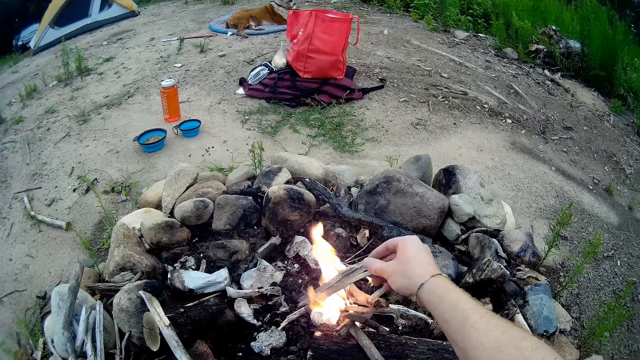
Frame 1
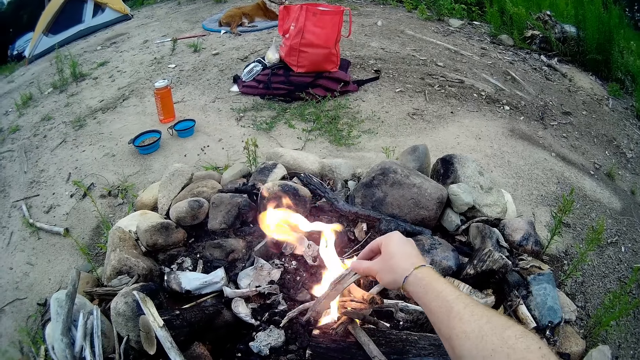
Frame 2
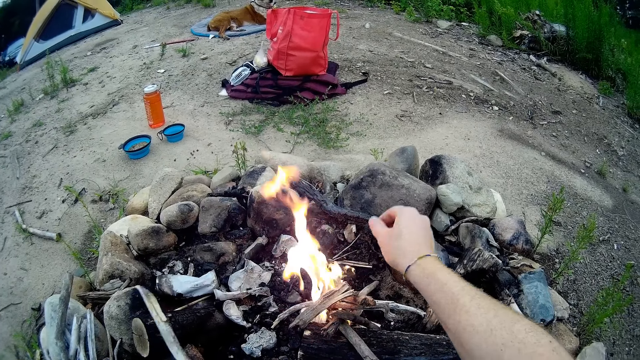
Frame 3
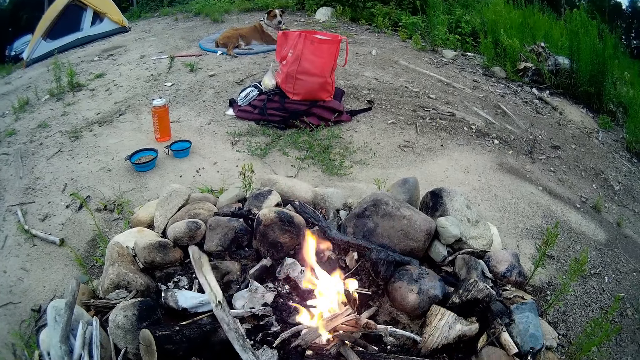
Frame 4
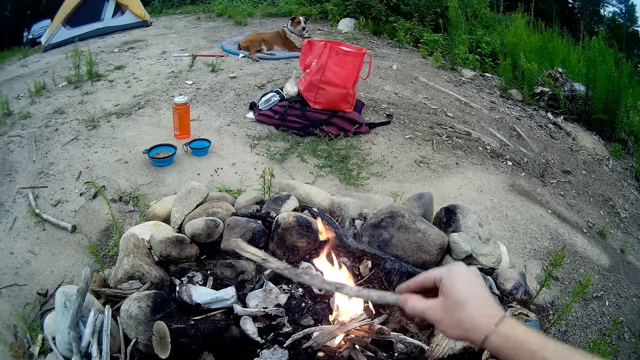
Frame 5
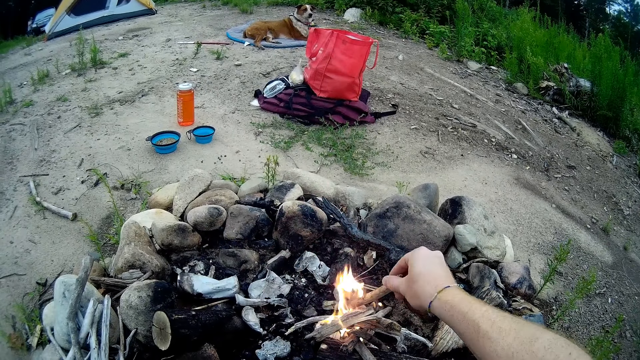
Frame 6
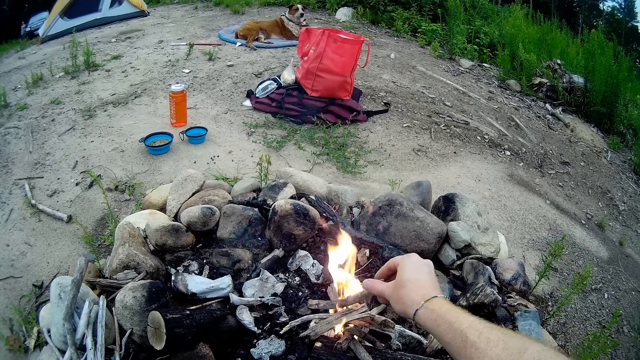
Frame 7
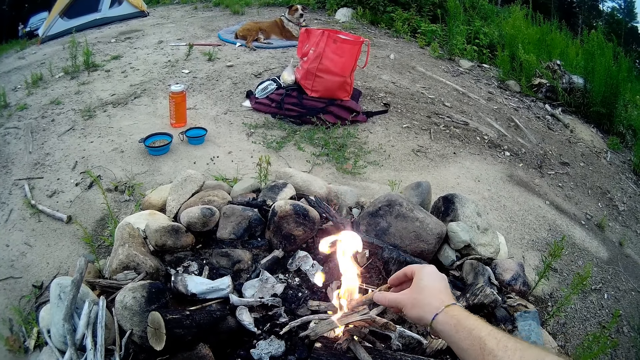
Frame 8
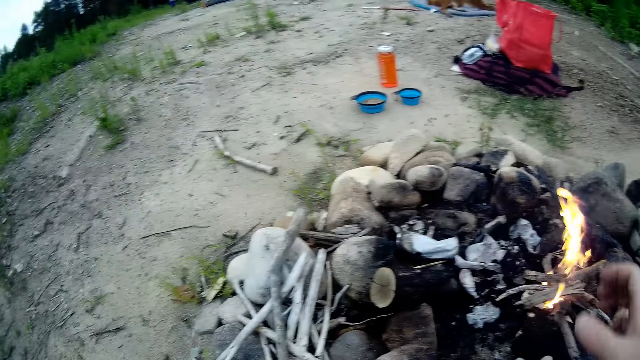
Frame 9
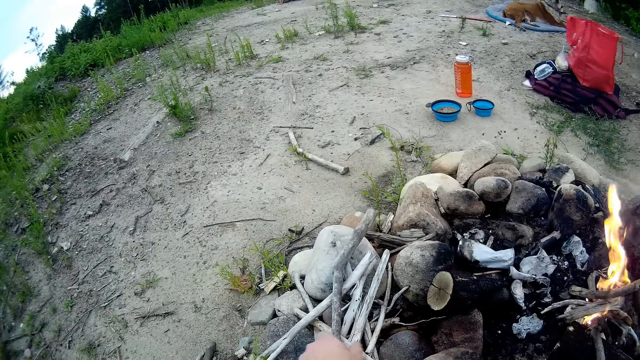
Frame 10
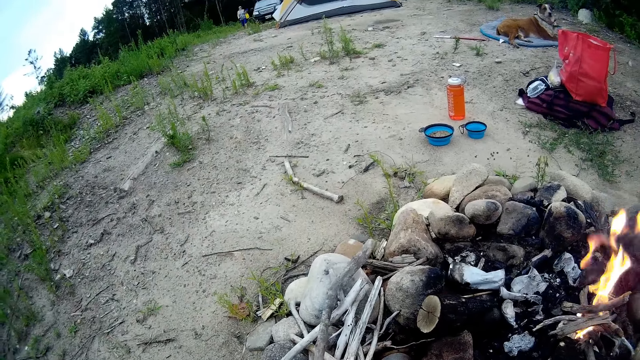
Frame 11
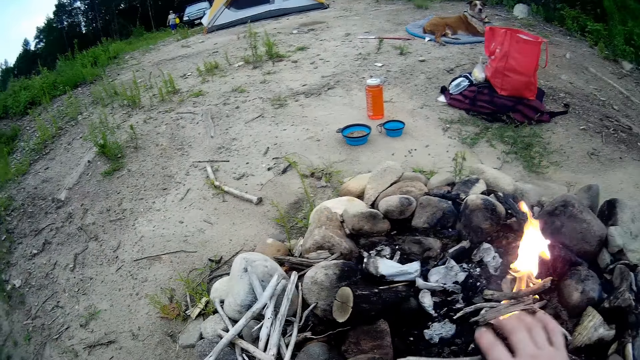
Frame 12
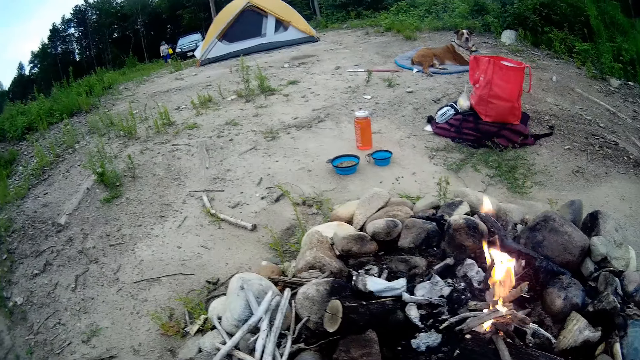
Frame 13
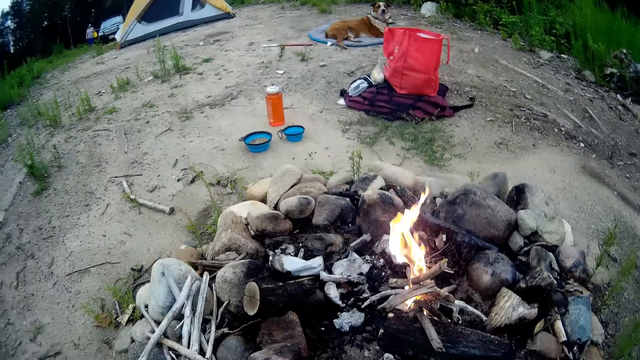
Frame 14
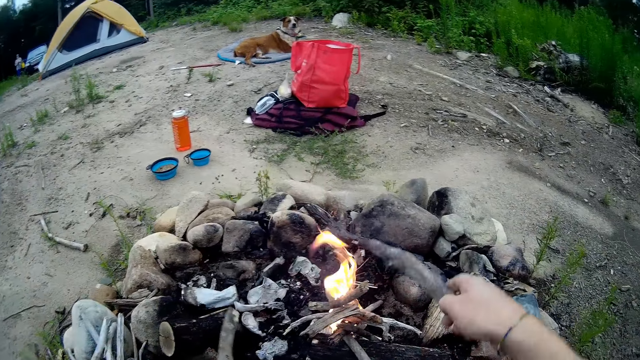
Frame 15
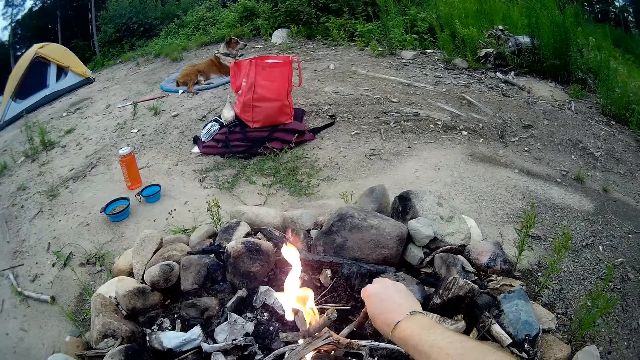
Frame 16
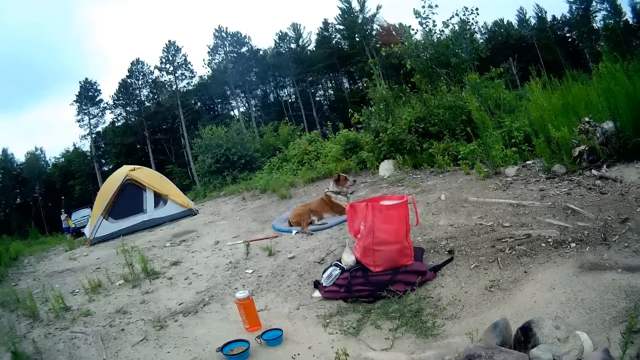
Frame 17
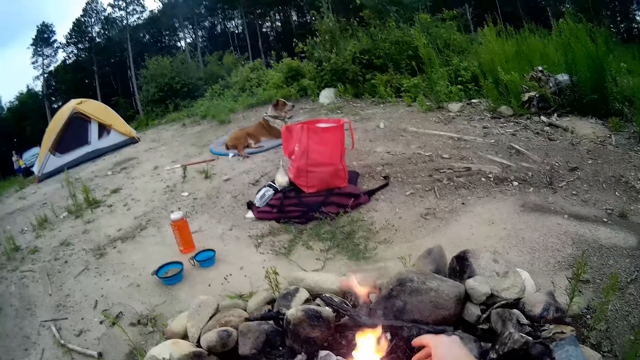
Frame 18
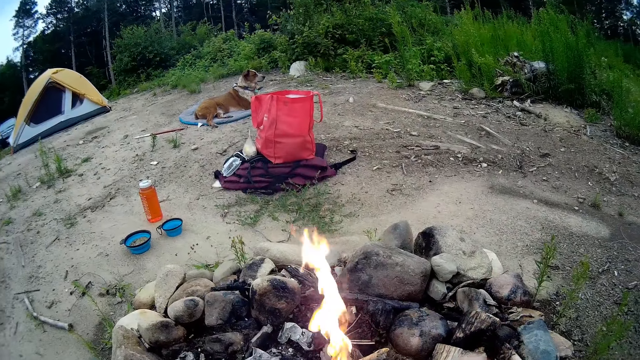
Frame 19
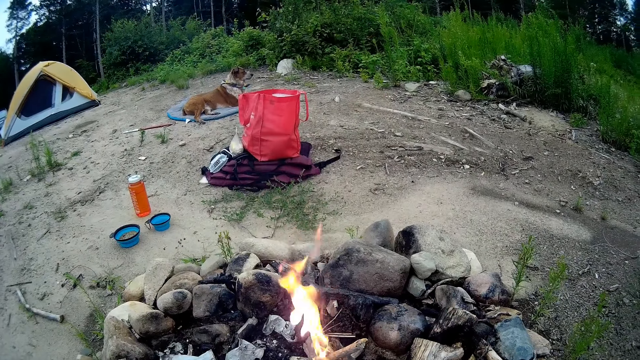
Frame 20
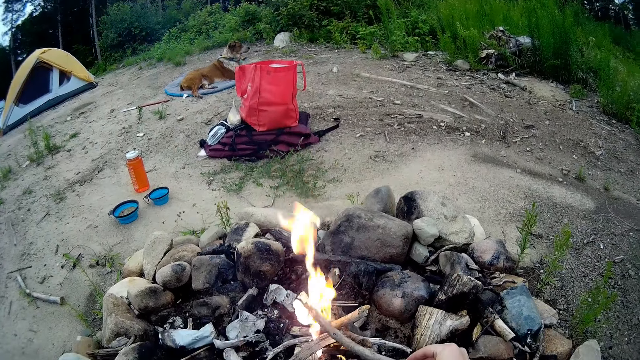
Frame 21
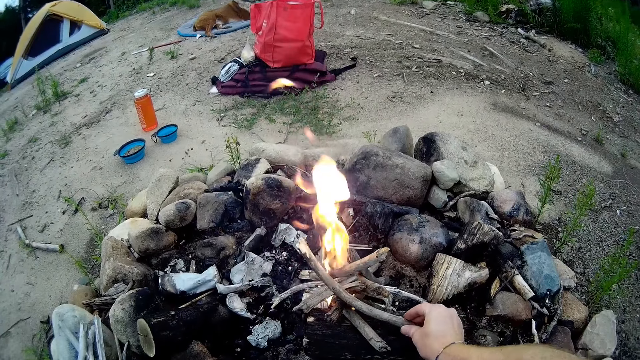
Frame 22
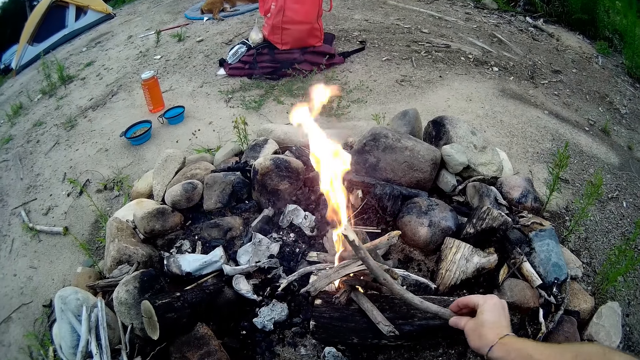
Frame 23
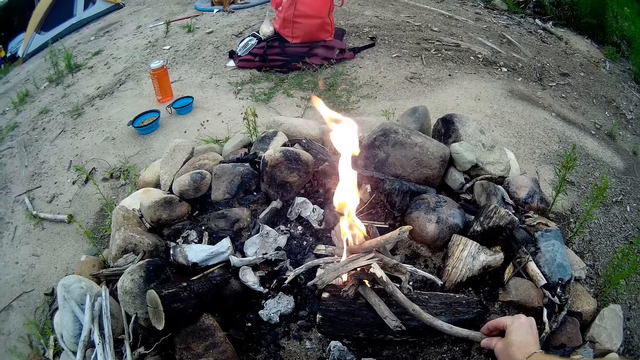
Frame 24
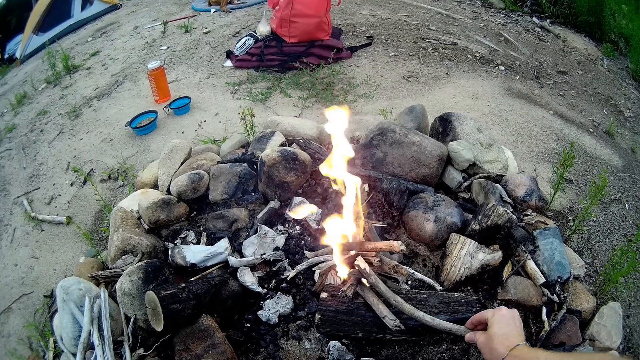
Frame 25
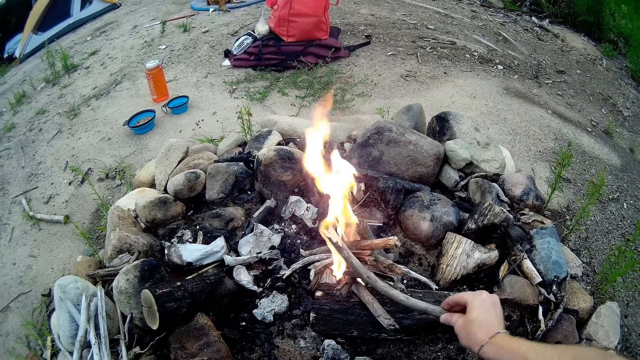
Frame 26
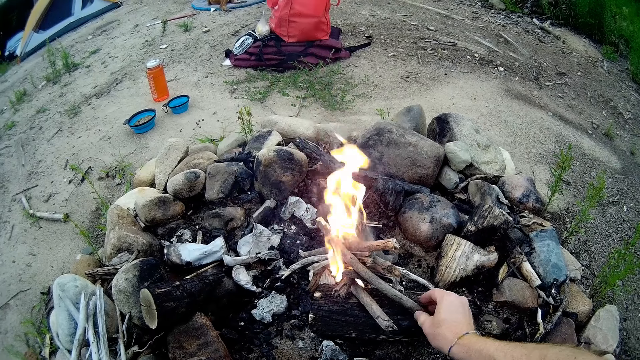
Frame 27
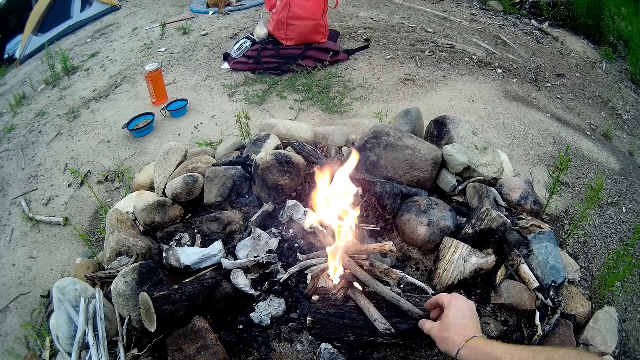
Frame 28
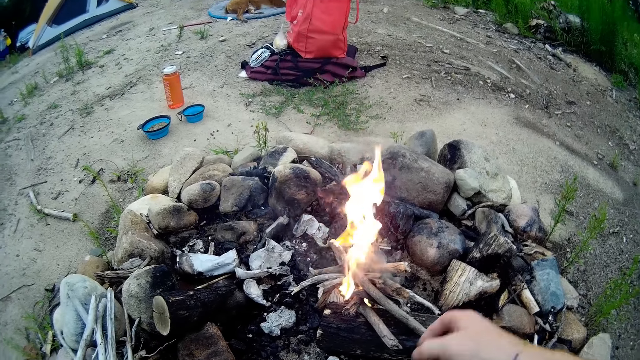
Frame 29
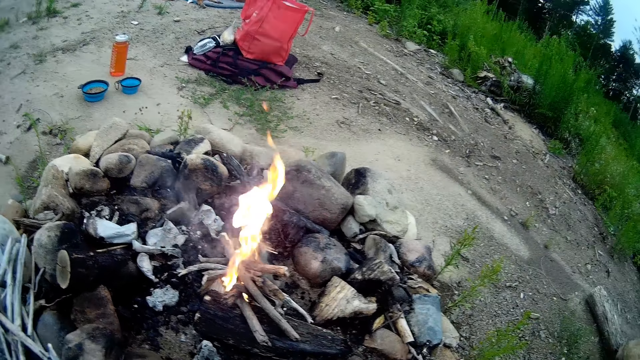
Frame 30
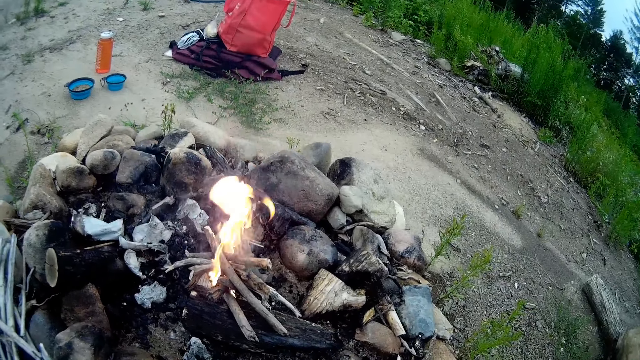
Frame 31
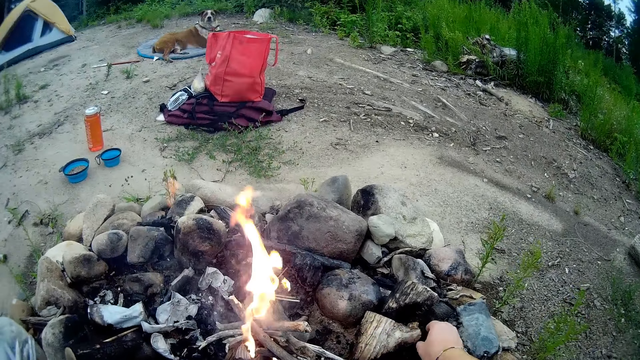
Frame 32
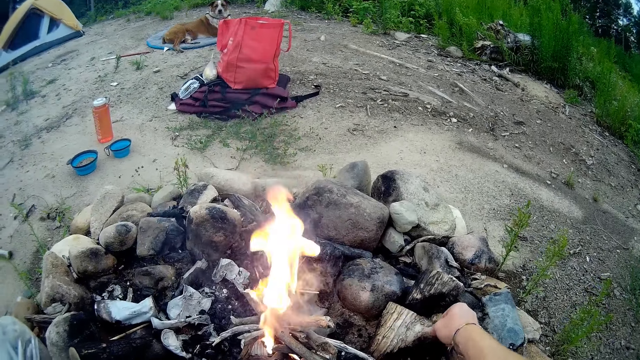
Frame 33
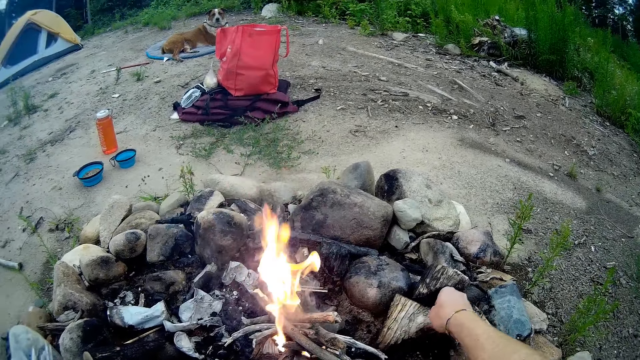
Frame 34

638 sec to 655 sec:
The camera wearer adds one piece of the dried wood to the fire with his right hand. He adds the second piece of the dried wood to the fire with his right hand. He picks up a long dried wood with his left hand. He breaks the long dried wood into pieces with his hands. He adds one piece of the dried wood to the fire with his right hand. He adds the second piece of the dried wood to the fire with his right hand. He picks up a burnt wood from the fire pit with his right hand.

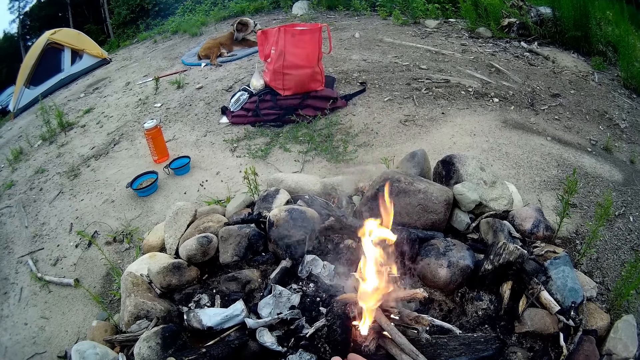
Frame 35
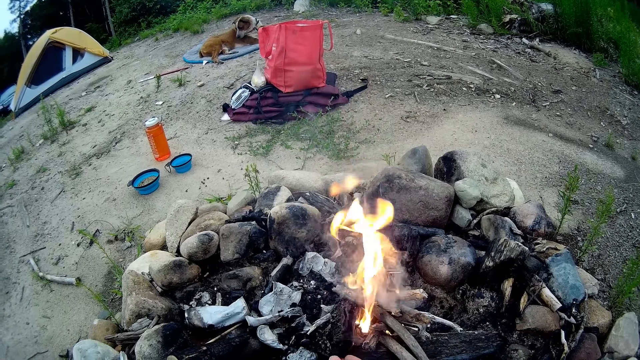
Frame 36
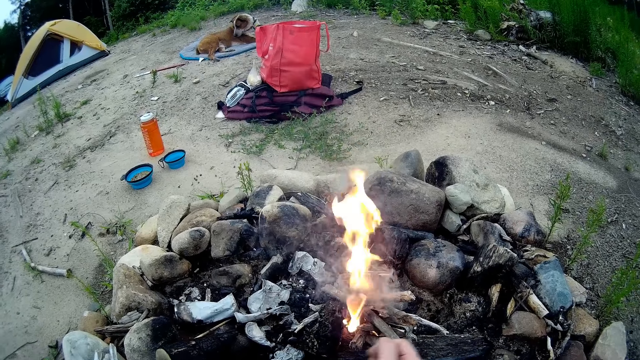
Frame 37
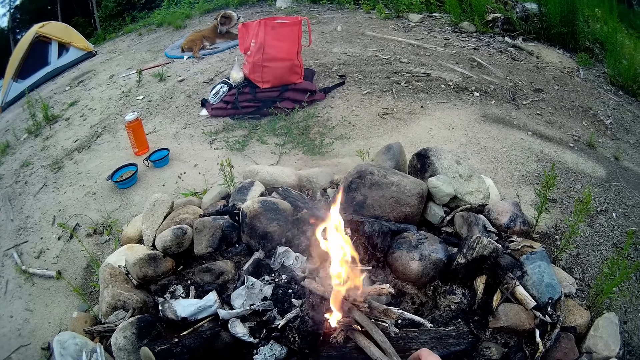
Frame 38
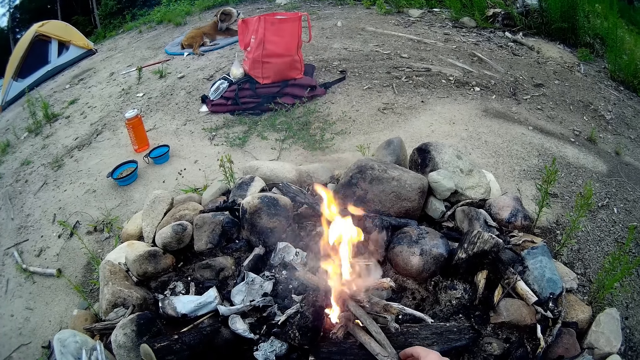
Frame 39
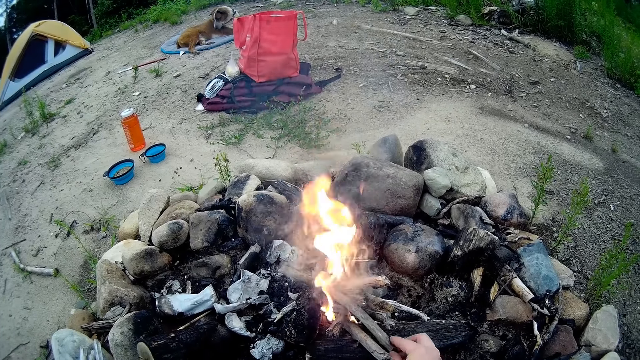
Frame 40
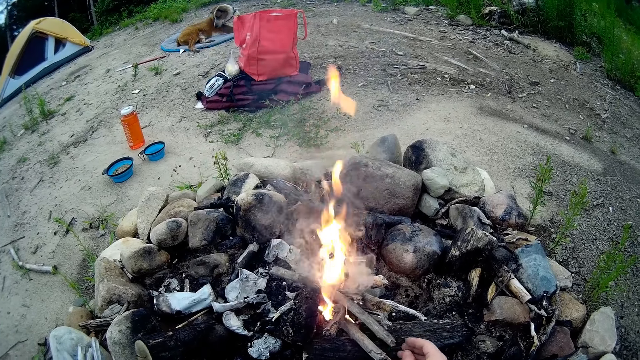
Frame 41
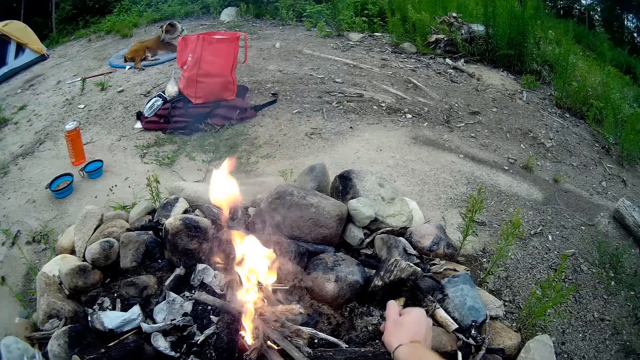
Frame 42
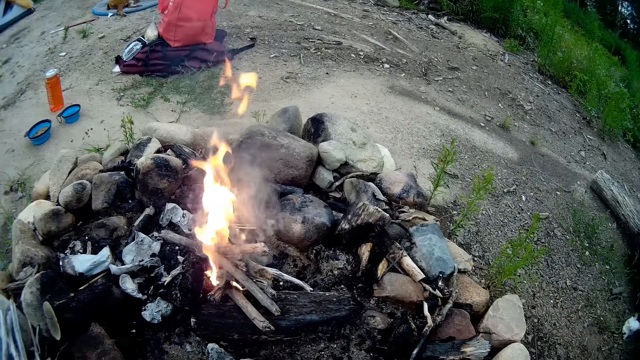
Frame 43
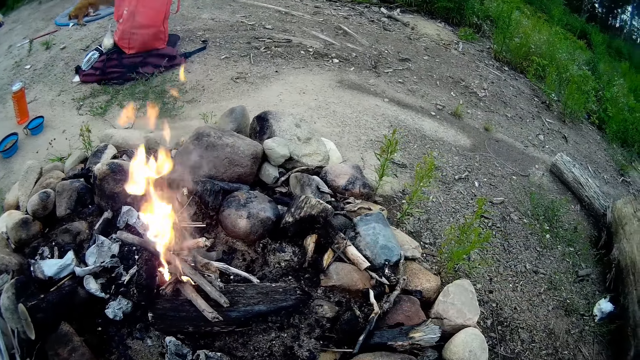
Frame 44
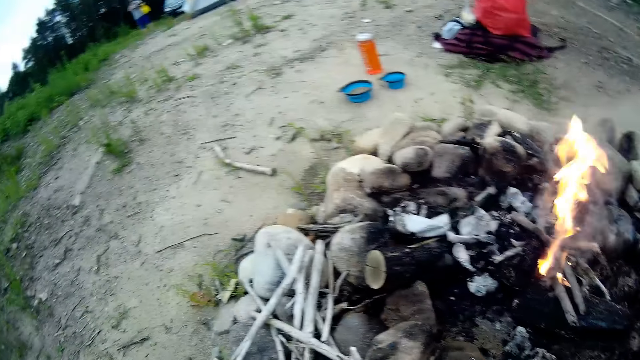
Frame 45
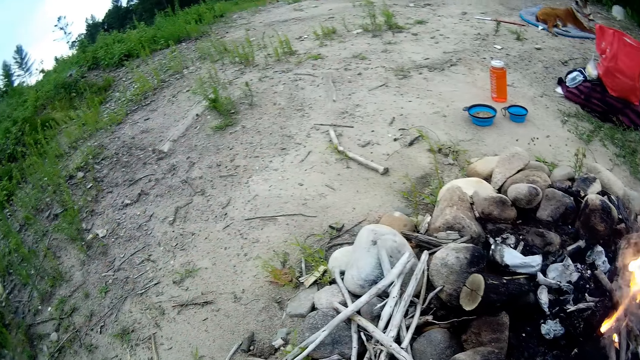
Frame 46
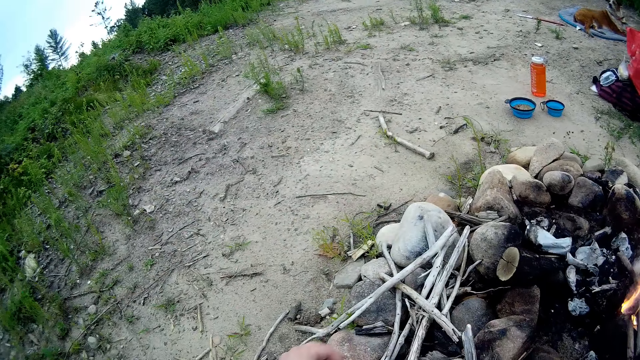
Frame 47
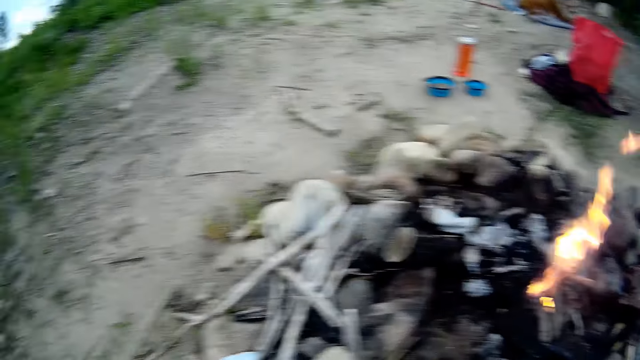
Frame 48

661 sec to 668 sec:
The camera wearer pushes one dried wood into the fire with his right hand. He walks around the camp fireplace.
